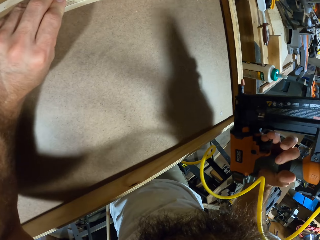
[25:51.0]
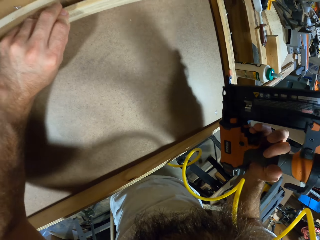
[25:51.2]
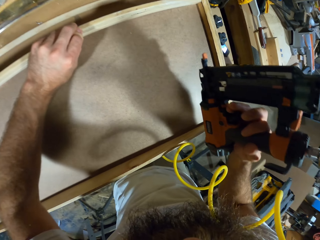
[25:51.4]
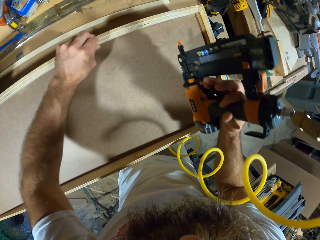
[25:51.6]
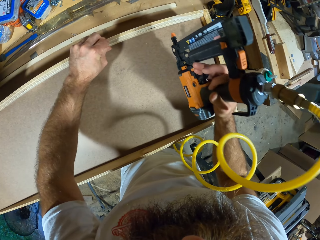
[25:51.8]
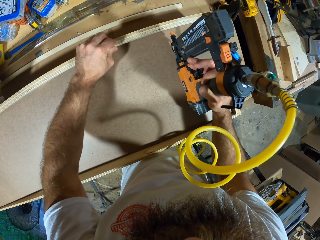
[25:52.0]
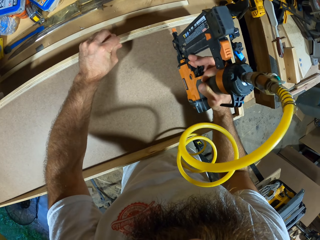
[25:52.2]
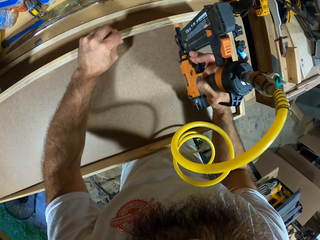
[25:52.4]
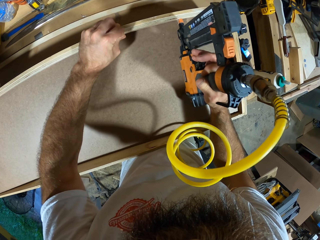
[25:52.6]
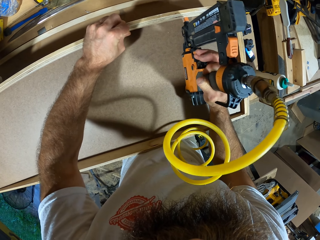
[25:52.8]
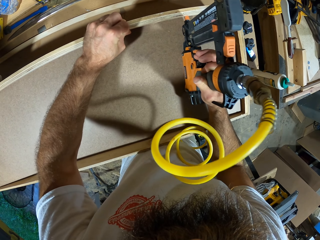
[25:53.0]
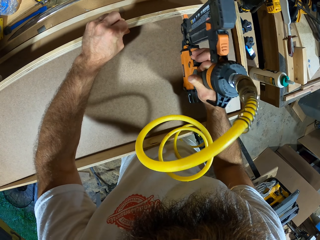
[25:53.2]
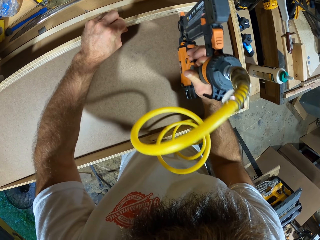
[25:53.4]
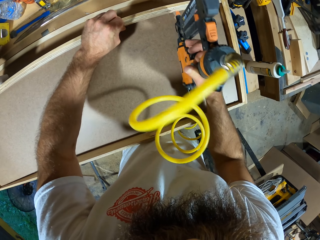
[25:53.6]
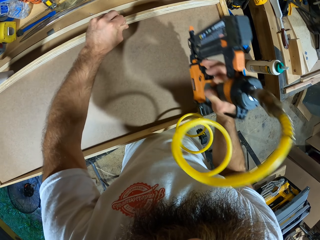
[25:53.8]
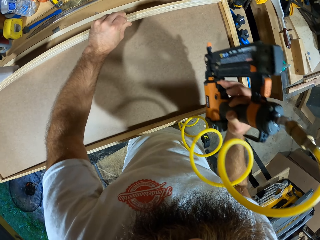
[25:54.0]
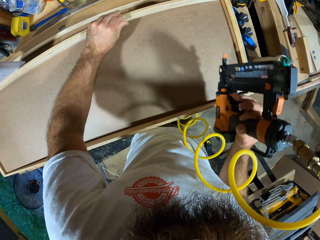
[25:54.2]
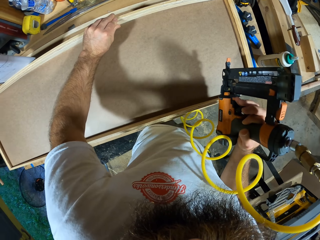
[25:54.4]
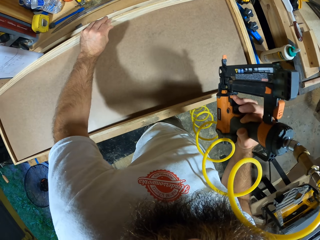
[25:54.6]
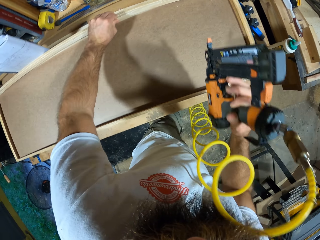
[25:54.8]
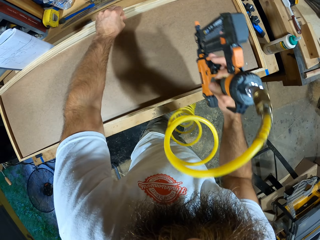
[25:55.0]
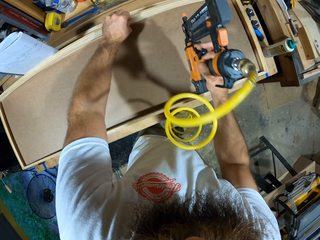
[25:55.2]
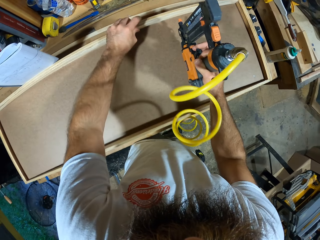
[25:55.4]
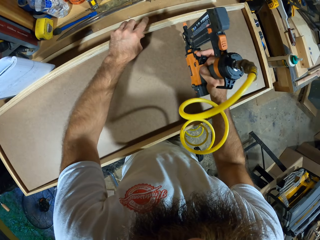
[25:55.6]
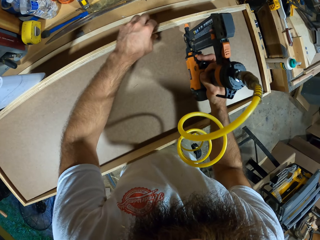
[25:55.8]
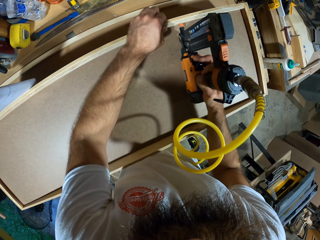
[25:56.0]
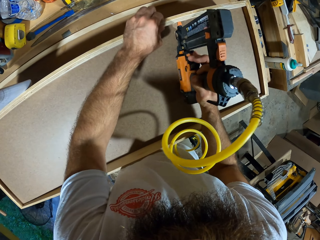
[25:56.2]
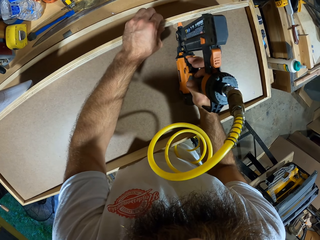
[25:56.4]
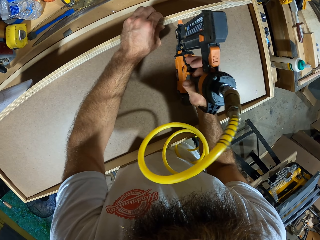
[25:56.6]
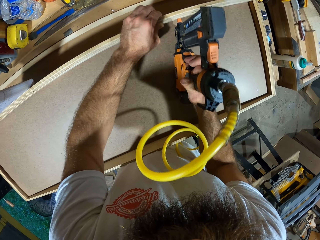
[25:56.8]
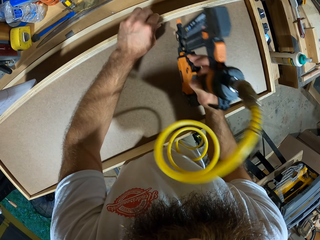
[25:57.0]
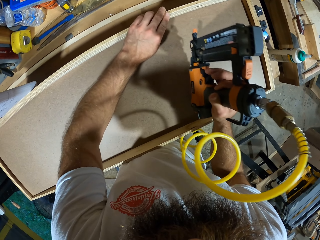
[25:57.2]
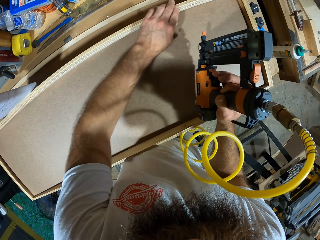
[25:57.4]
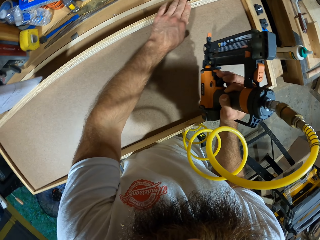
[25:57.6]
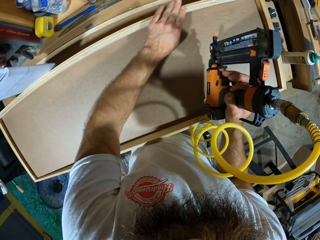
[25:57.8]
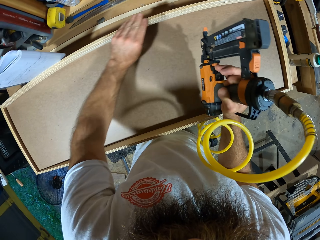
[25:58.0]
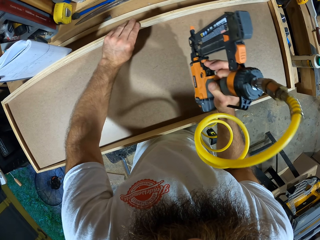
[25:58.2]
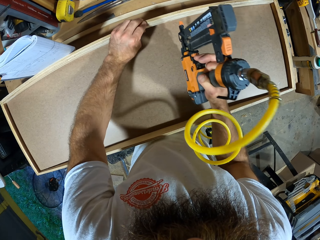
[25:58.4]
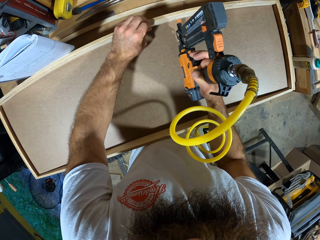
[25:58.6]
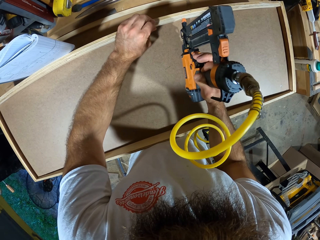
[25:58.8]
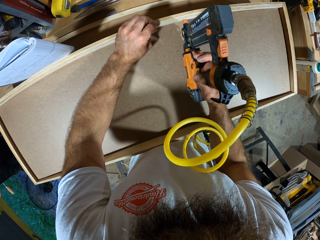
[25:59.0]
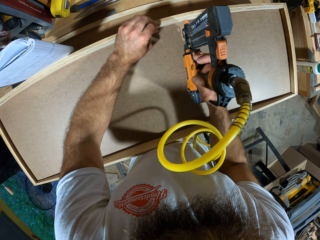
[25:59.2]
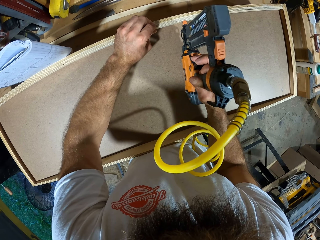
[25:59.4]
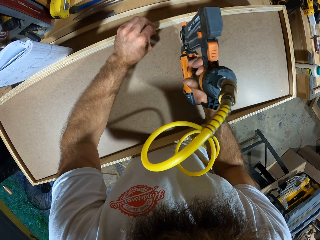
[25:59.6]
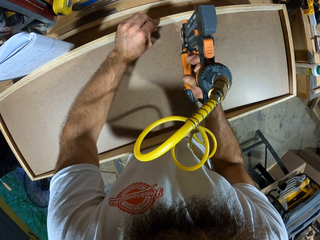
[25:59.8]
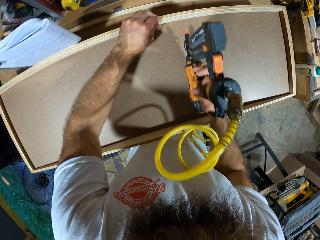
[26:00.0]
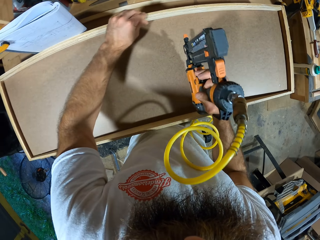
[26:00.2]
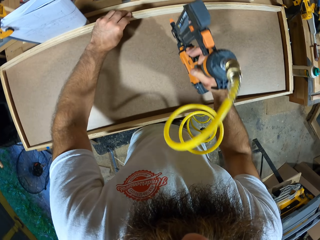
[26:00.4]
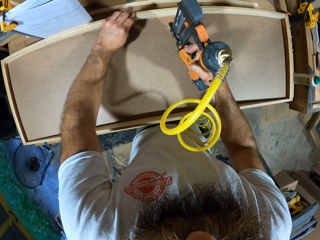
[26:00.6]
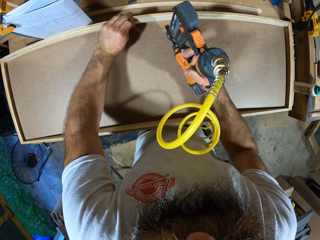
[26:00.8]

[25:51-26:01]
The camera wearer glues the plywood and the board together with the nail gun in his right hand.

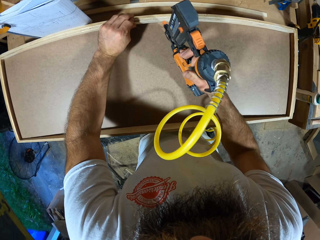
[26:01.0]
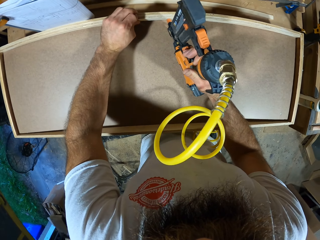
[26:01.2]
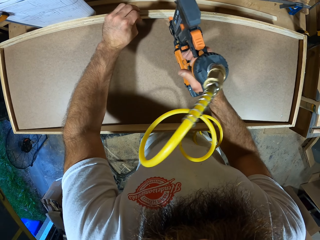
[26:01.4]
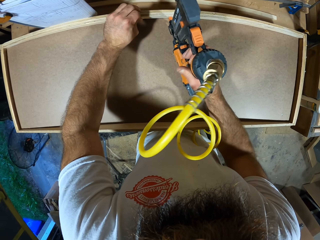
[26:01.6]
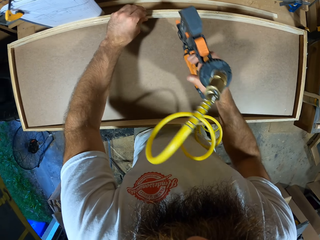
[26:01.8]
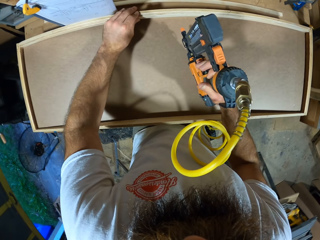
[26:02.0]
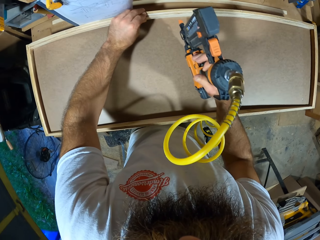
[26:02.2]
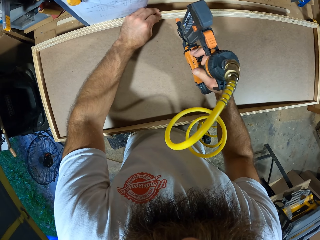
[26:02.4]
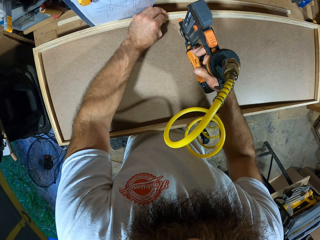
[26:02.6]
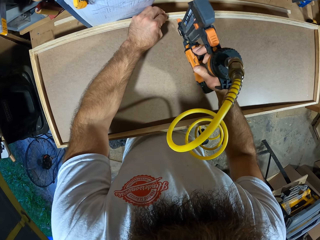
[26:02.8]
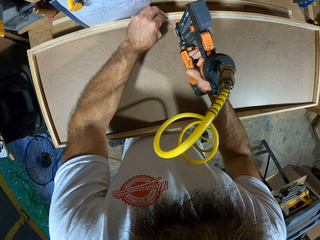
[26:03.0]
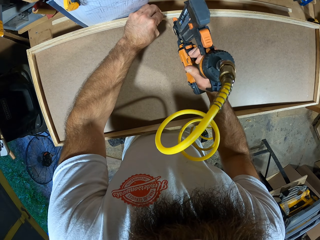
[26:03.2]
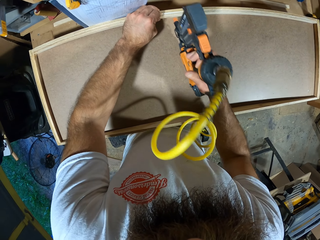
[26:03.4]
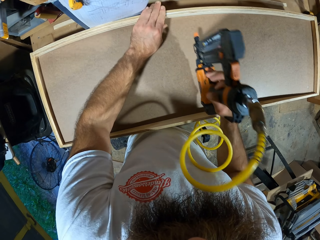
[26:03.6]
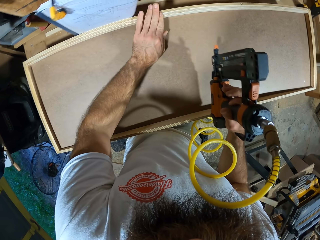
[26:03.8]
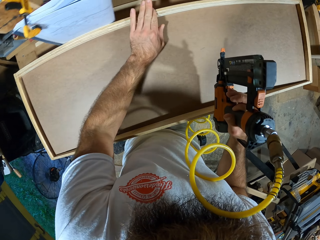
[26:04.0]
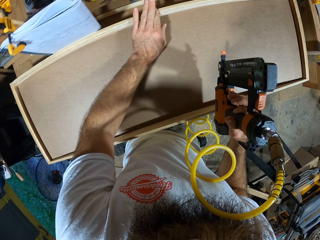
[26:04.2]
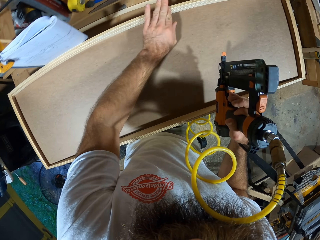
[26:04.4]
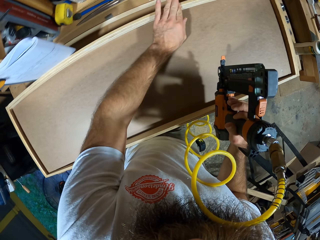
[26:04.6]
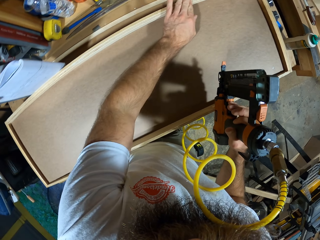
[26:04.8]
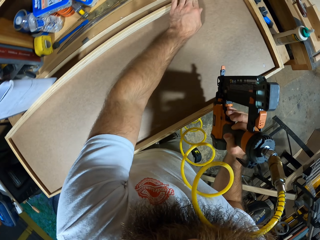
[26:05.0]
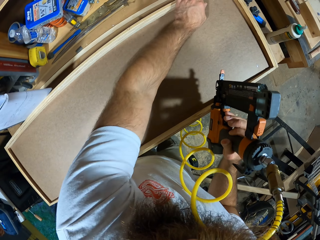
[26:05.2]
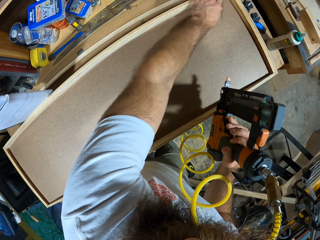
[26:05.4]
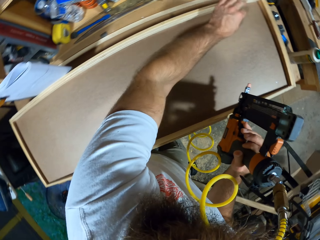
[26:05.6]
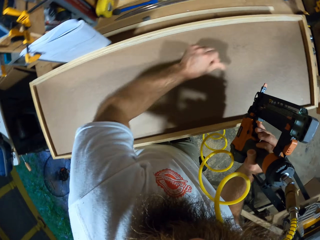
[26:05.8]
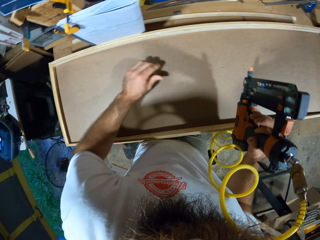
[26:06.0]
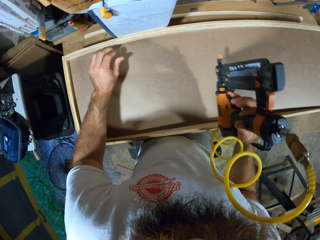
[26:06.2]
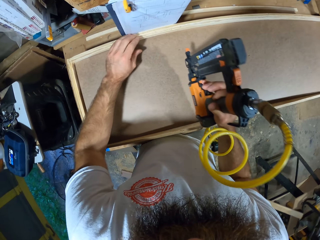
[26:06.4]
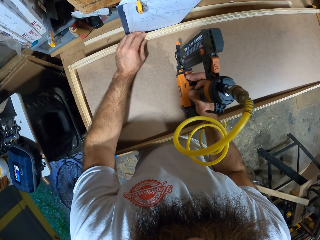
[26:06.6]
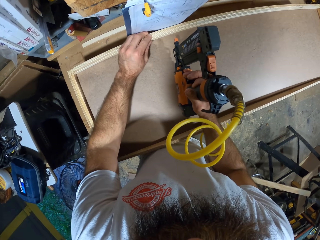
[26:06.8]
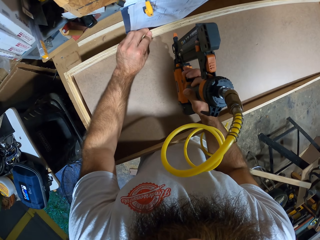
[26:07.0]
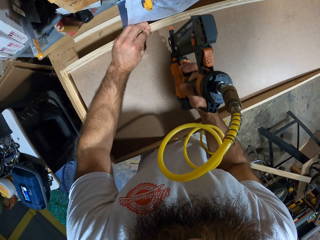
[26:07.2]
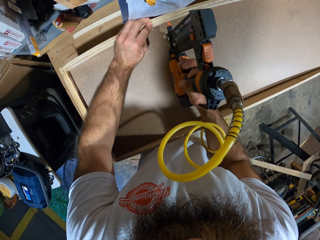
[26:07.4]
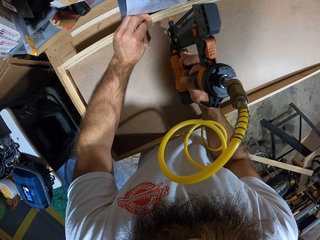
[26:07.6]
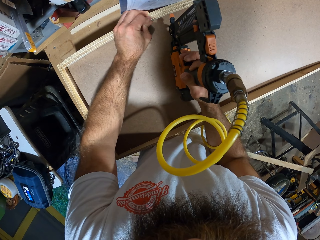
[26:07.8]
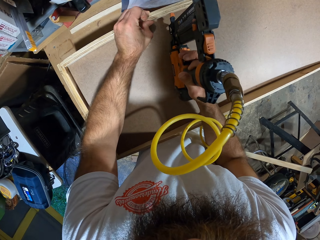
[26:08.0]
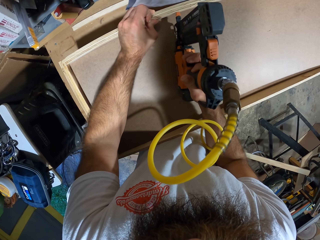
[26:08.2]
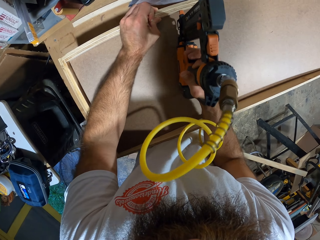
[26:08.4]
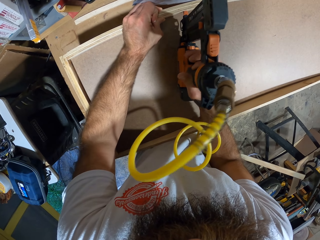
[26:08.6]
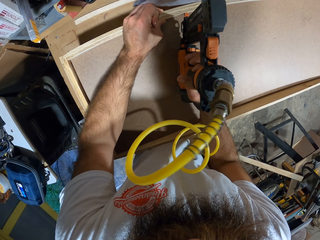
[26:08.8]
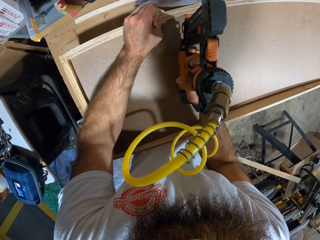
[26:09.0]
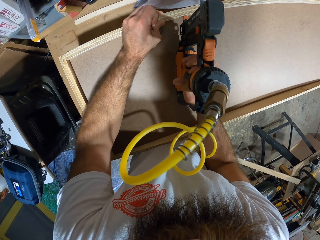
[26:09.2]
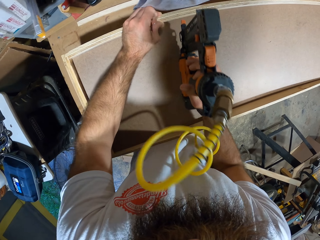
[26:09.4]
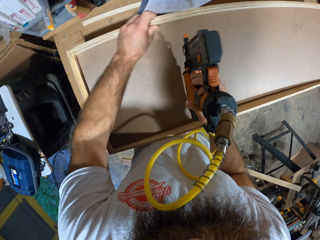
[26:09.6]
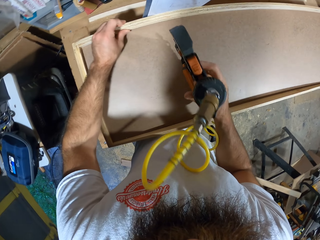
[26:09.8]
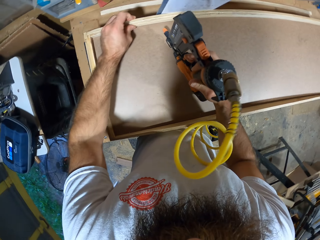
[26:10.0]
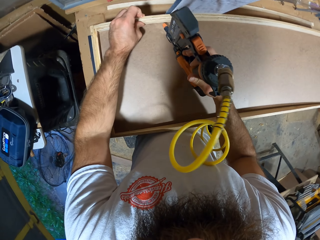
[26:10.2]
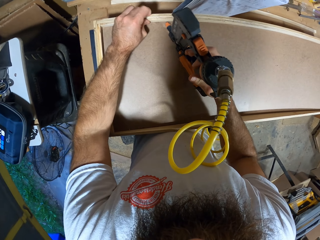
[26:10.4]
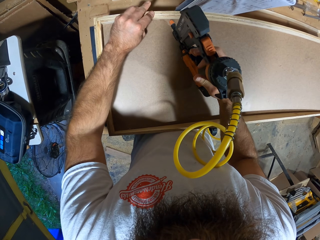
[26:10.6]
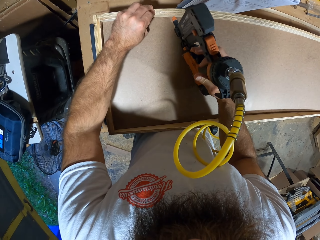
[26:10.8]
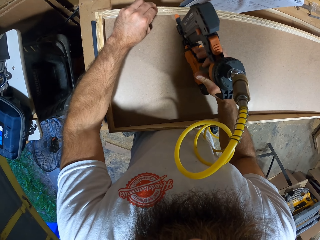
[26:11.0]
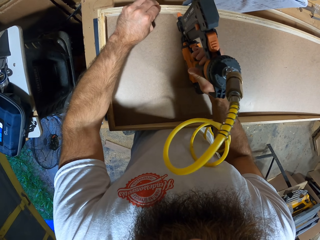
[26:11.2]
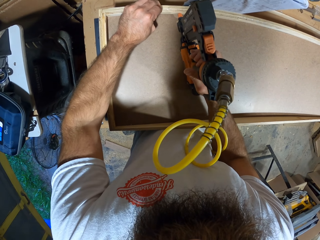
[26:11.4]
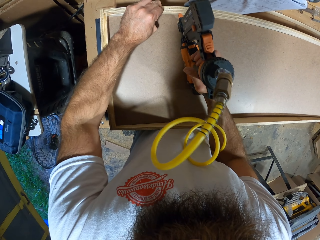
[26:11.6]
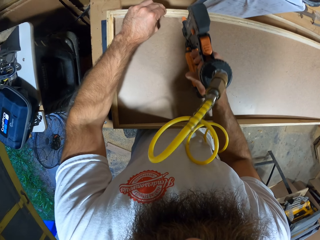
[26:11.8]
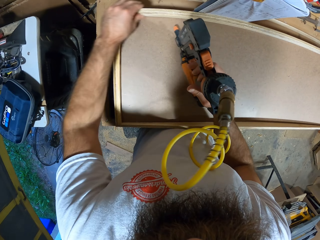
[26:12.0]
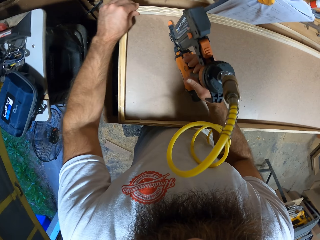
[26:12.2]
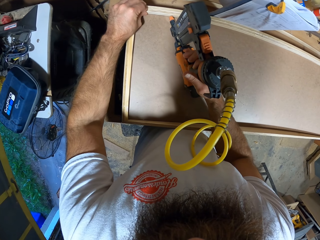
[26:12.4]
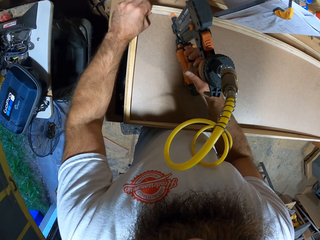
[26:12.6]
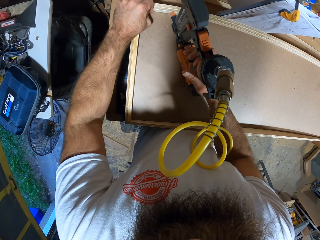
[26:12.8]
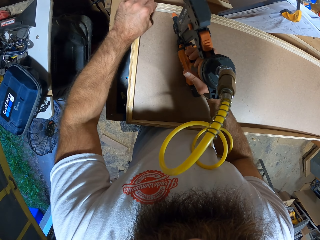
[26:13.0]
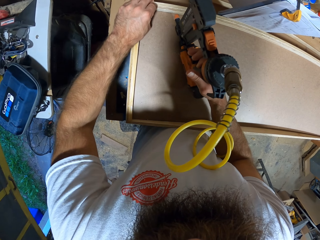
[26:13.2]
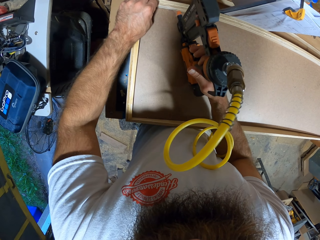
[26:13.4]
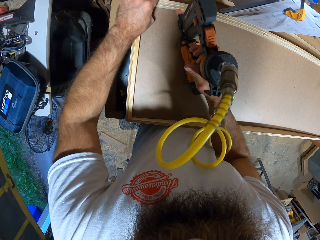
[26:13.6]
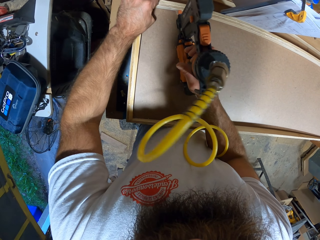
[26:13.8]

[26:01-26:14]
The camera wearer presses the plywood on the board with his left hand. He feels the wood with his left hand. He glues the plywood and the board together with the nail gun in his right hand.
